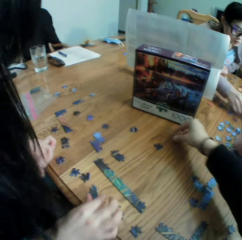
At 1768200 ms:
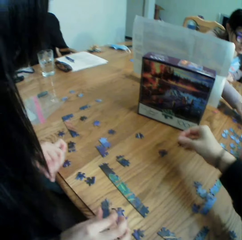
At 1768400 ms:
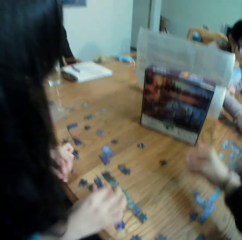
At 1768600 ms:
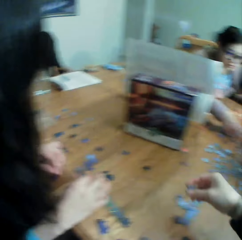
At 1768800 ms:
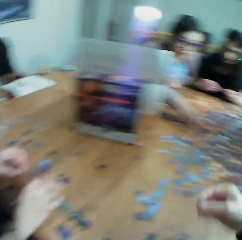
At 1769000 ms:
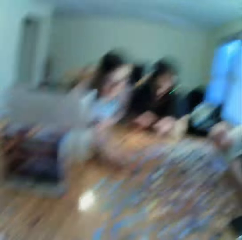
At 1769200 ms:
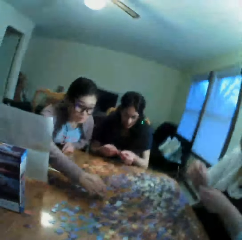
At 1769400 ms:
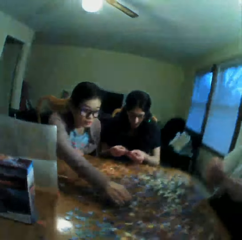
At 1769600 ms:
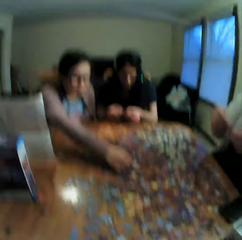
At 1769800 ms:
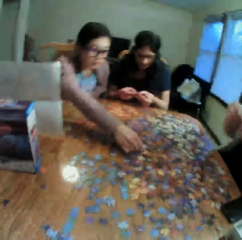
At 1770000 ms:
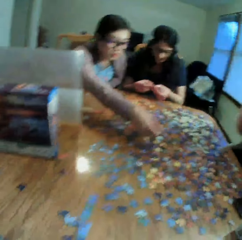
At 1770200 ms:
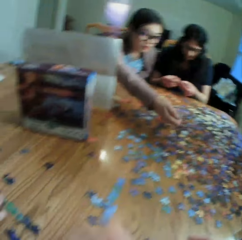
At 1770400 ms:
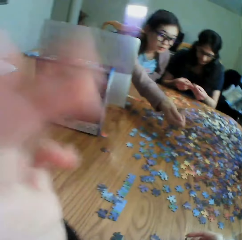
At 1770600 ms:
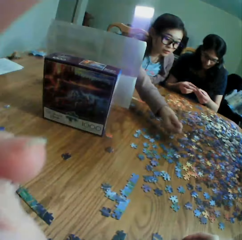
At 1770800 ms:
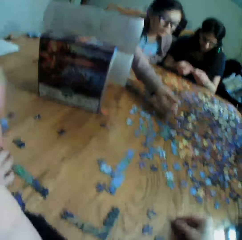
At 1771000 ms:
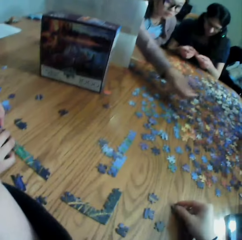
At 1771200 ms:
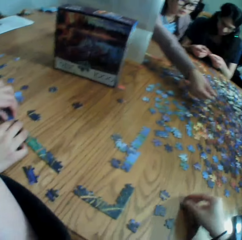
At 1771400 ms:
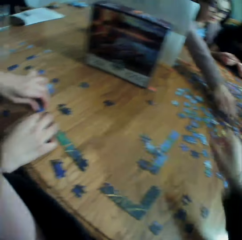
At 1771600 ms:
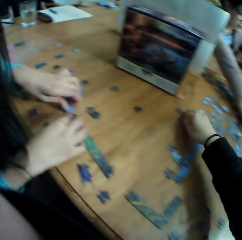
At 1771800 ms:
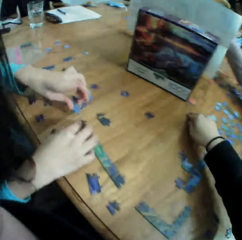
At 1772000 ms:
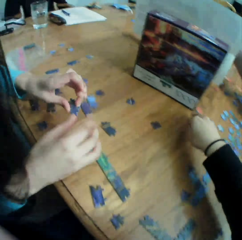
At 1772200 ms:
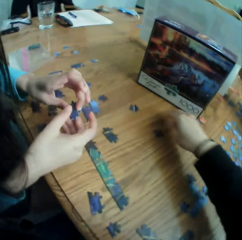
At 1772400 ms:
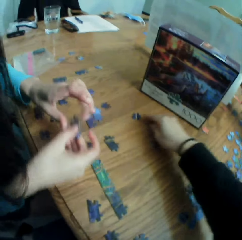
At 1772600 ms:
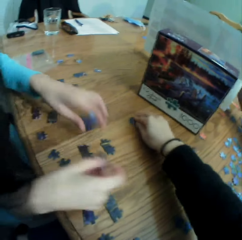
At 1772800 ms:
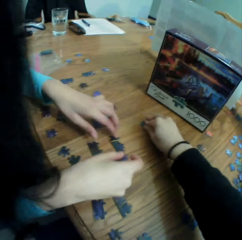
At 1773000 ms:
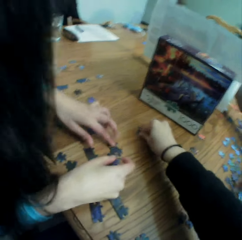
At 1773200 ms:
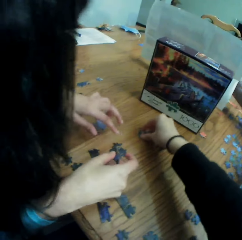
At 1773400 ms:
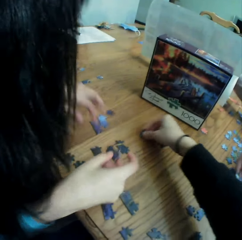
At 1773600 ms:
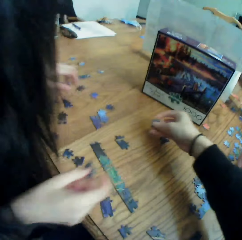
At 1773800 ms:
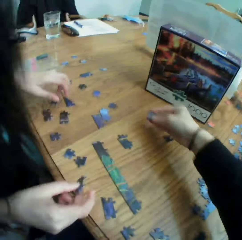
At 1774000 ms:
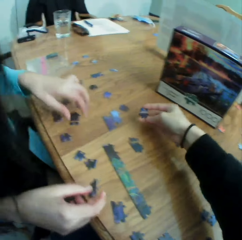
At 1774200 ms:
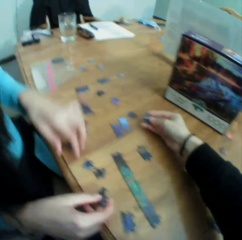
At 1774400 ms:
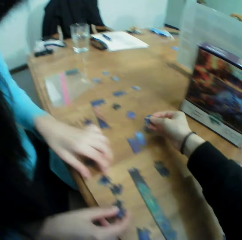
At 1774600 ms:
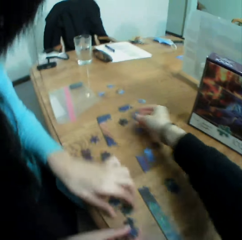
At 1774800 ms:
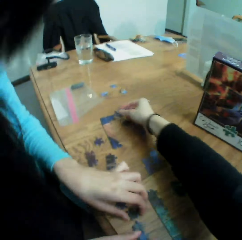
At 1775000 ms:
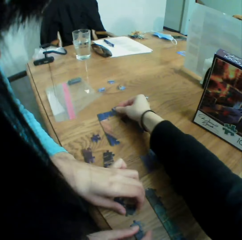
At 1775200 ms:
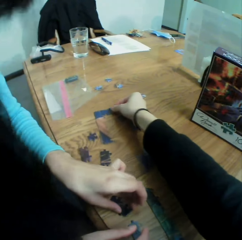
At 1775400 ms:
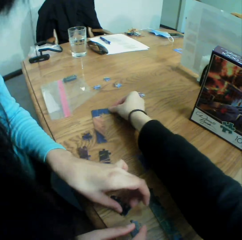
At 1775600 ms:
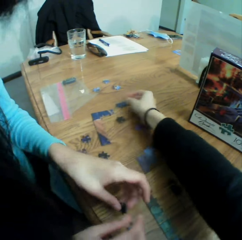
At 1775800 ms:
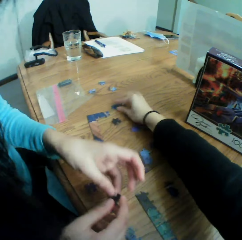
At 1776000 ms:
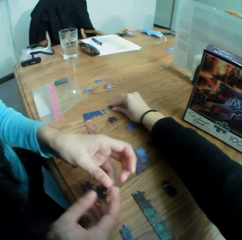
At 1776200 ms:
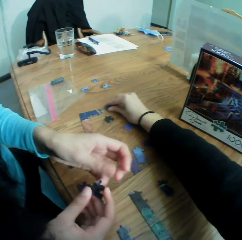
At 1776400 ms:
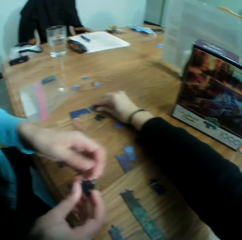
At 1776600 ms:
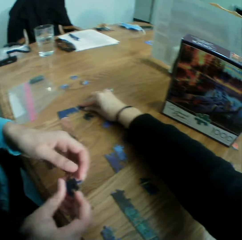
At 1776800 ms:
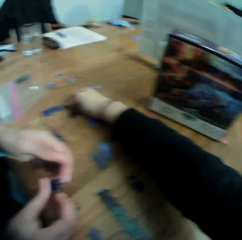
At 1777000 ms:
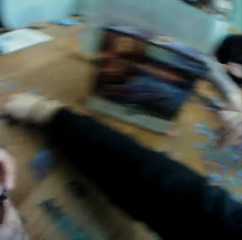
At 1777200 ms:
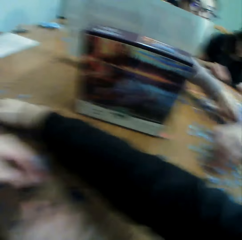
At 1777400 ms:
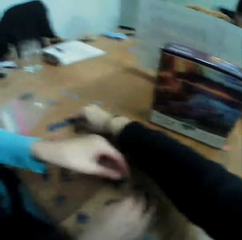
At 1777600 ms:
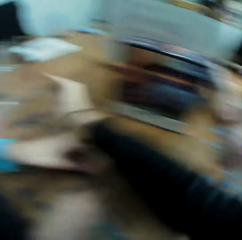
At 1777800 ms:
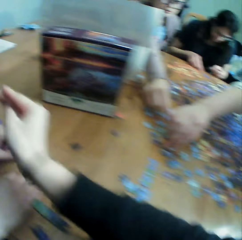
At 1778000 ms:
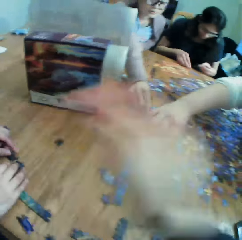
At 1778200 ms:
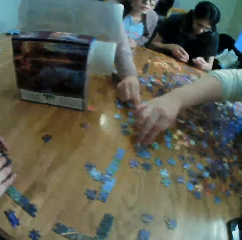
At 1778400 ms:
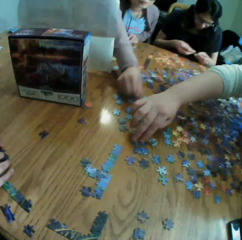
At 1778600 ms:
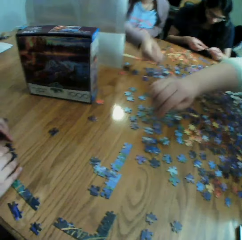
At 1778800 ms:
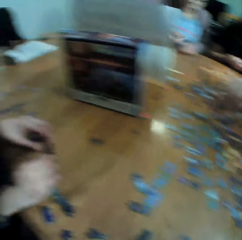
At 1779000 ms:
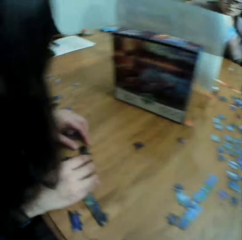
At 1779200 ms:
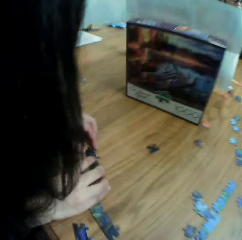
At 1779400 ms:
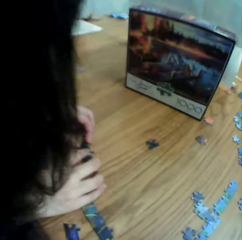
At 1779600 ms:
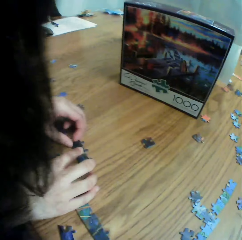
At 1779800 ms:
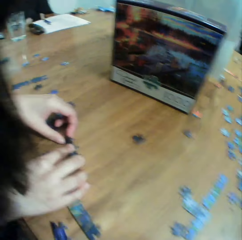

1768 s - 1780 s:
The camera wearer takes a puzzle and signs to a woman. They adjust the camera, take the puzzle, join the puzzle, move the puzzle on the table, and look at the table.

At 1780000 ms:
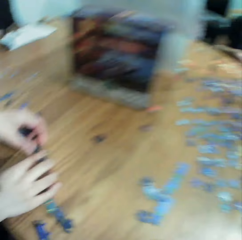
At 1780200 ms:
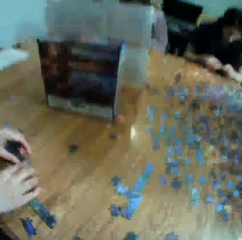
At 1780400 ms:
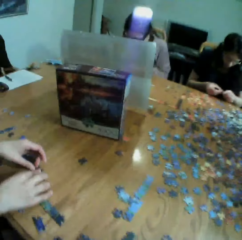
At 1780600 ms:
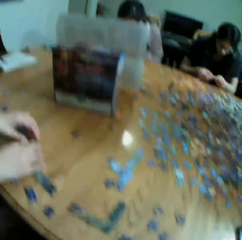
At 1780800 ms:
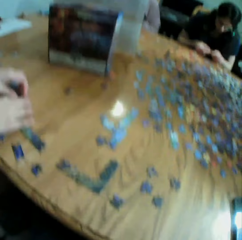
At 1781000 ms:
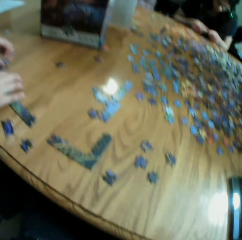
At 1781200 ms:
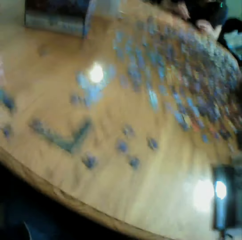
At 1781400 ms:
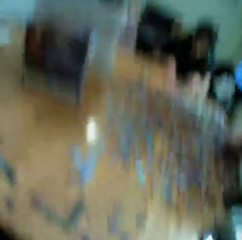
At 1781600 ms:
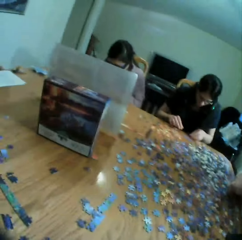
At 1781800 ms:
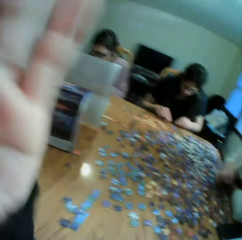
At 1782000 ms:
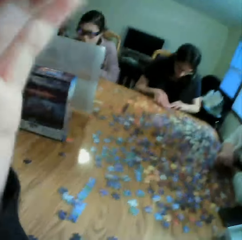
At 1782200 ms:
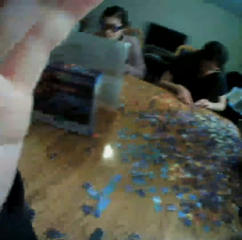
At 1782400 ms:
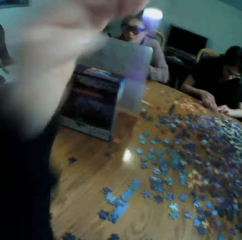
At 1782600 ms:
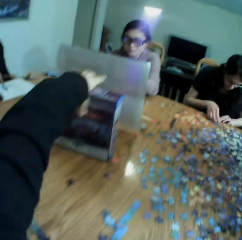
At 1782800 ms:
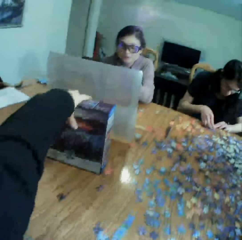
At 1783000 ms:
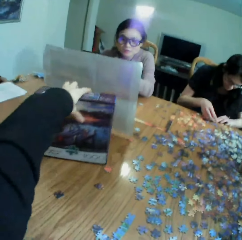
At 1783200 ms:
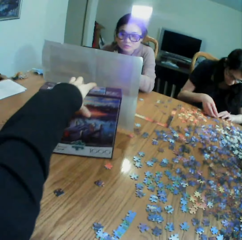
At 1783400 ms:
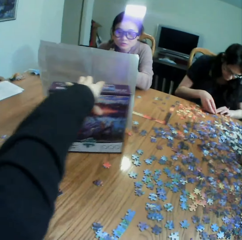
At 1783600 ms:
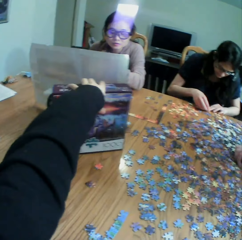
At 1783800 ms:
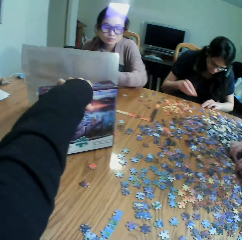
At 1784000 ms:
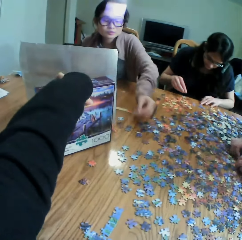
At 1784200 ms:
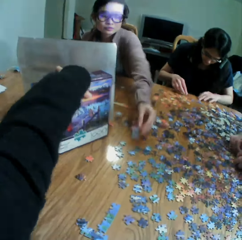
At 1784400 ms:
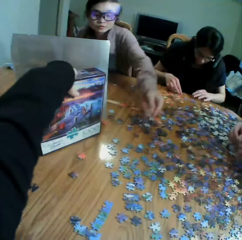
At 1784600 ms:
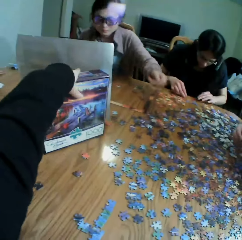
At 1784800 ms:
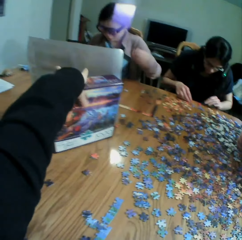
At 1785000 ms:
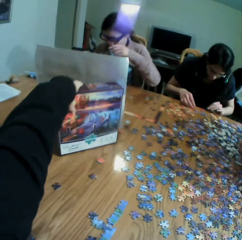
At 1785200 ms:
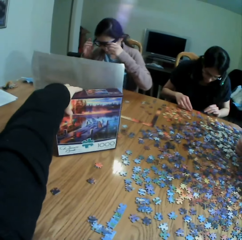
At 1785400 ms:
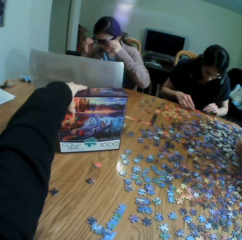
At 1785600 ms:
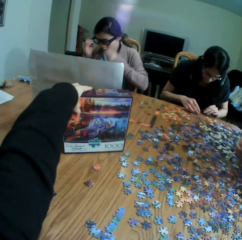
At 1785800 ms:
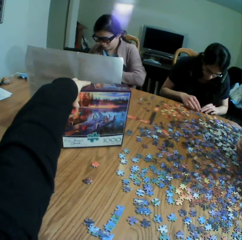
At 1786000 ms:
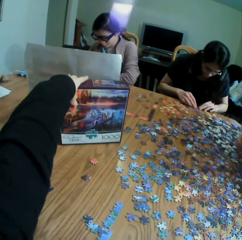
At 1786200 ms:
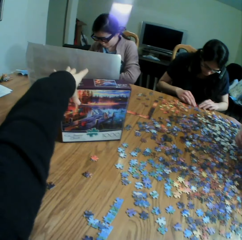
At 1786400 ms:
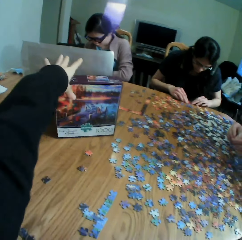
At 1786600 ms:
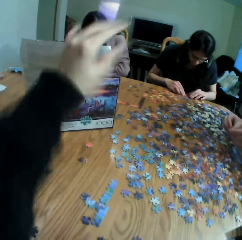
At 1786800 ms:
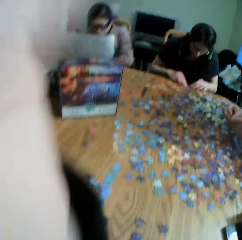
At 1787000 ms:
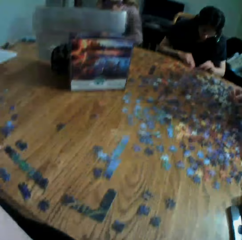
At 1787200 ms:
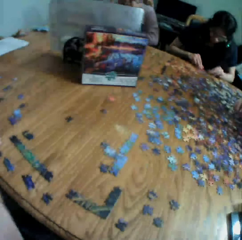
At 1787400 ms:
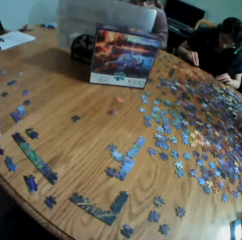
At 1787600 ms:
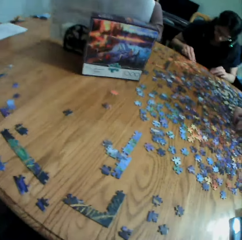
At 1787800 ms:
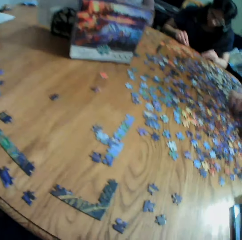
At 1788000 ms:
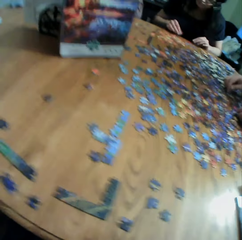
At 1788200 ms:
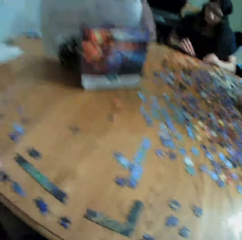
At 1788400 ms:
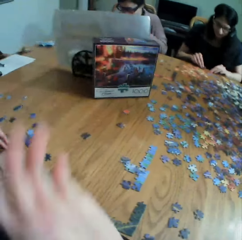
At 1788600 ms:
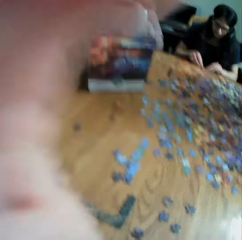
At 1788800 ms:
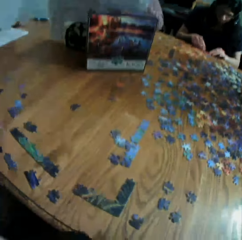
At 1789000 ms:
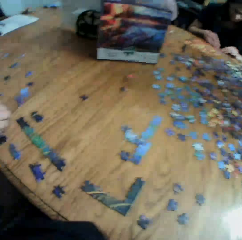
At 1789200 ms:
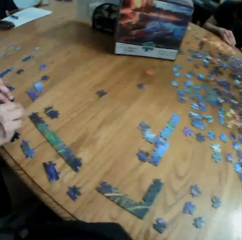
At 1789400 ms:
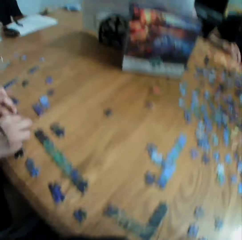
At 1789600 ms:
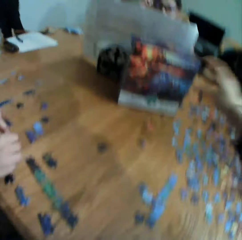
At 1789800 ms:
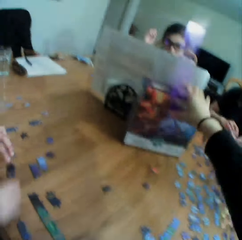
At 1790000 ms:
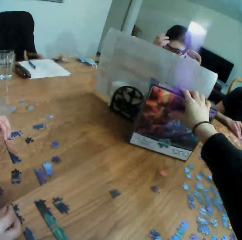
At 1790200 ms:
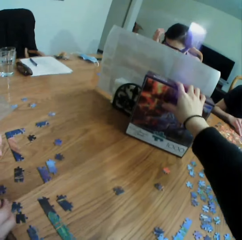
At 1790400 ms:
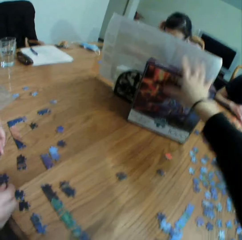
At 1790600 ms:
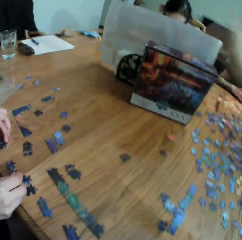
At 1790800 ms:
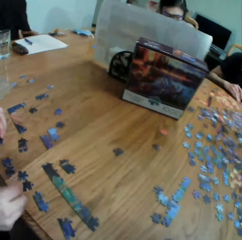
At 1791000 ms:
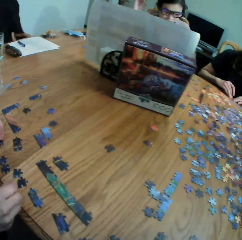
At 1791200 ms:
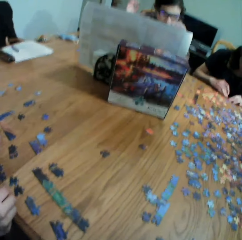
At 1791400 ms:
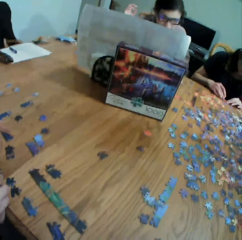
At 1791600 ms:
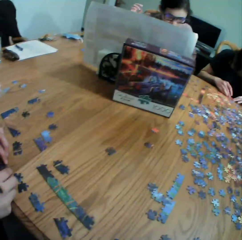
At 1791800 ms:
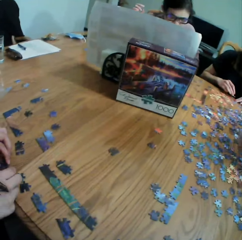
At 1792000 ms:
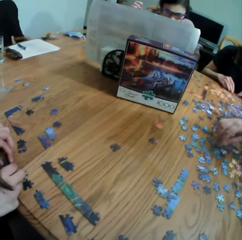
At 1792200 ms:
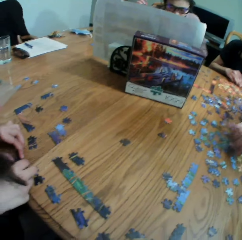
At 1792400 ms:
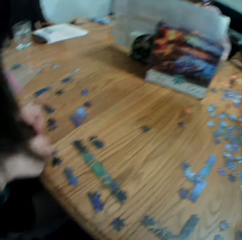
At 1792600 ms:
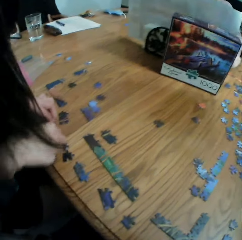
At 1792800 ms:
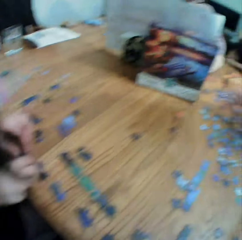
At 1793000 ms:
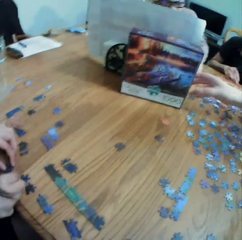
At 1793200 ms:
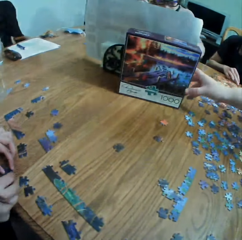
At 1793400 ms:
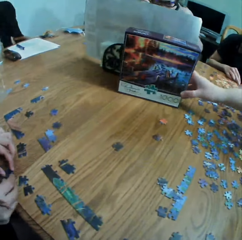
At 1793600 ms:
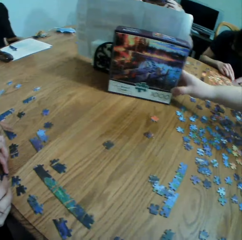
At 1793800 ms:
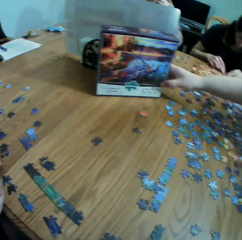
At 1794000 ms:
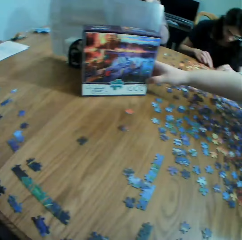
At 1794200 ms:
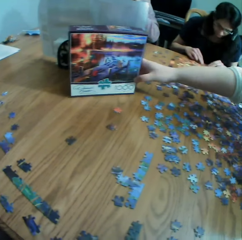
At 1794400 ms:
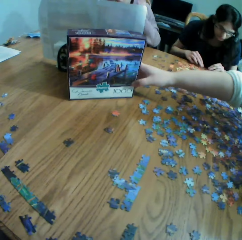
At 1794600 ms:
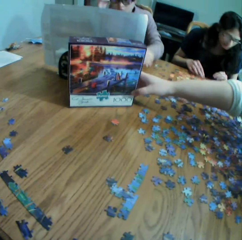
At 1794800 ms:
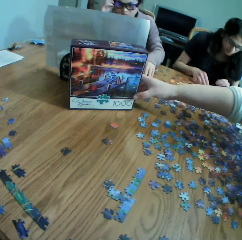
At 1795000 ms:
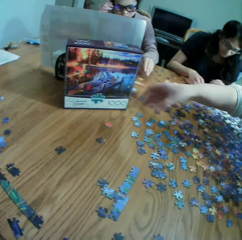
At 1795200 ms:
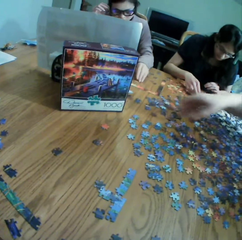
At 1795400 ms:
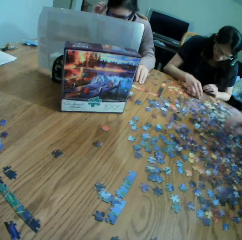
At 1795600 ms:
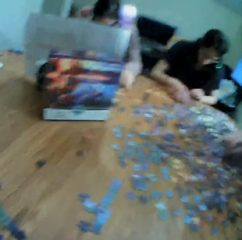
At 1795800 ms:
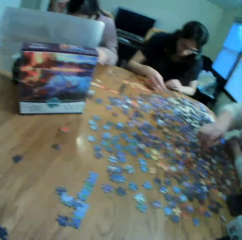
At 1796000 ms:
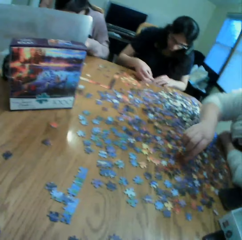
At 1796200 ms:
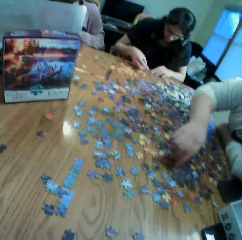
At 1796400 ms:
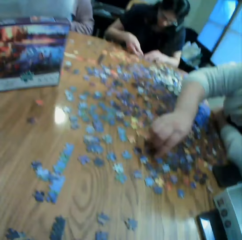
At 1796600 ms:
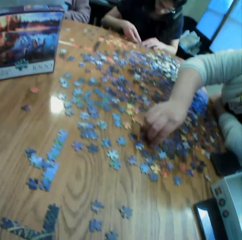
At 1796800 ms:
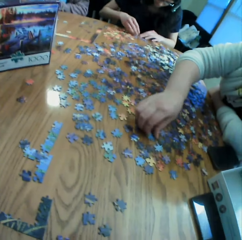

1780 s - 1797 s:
The camera wearer looks at a woman. They adjust the camera, move the box, and touch the jigsaw puzzle box. They talk to the woman. They adjust the camera and look at the table. They move the box, touch the jigsaw puzzle box, and look at the box. The woman talks to the camera wearer. A lady touches the jigsaw puzzle box.
